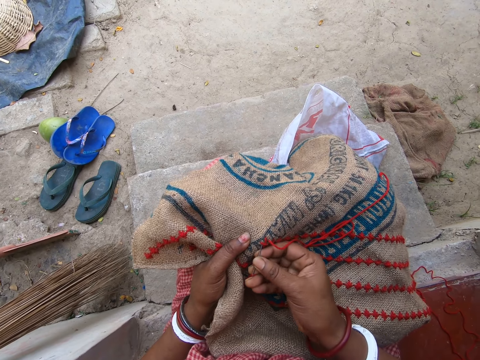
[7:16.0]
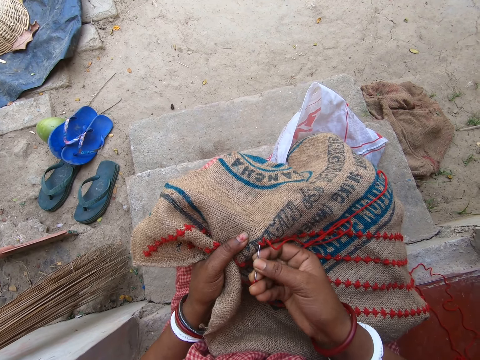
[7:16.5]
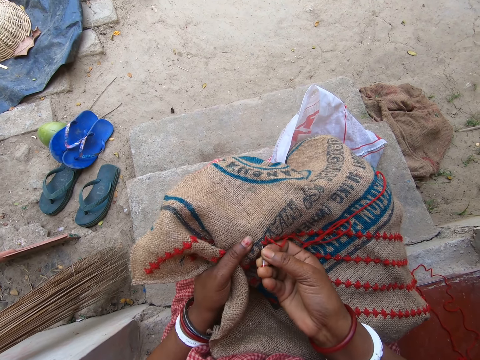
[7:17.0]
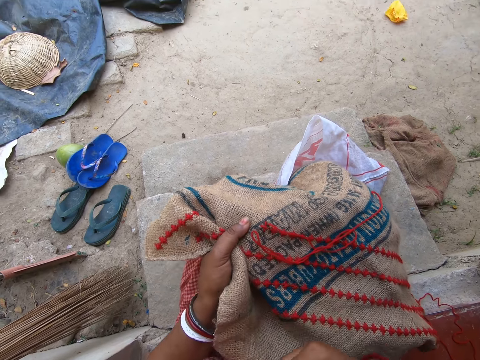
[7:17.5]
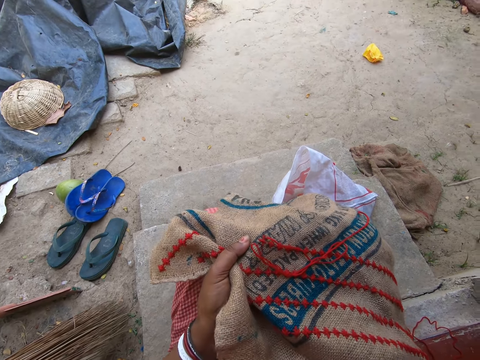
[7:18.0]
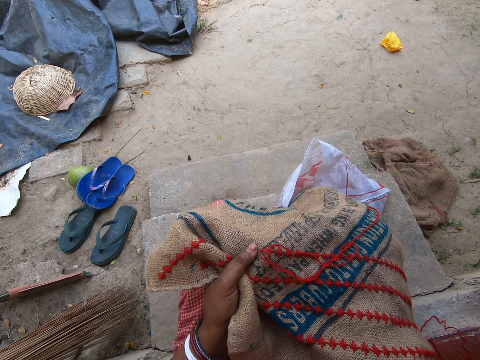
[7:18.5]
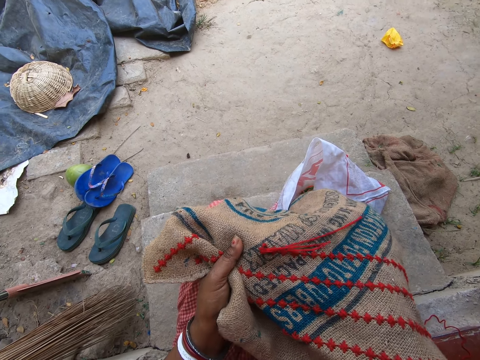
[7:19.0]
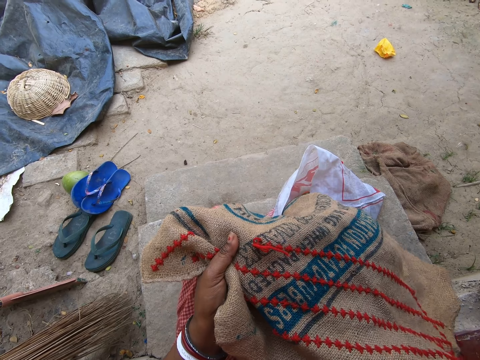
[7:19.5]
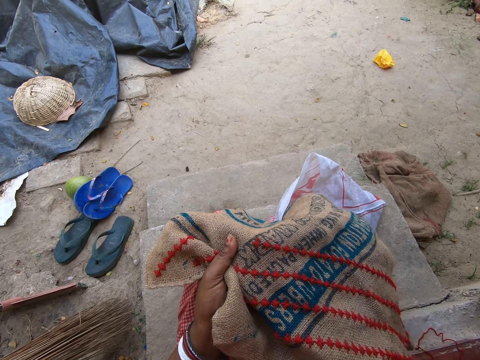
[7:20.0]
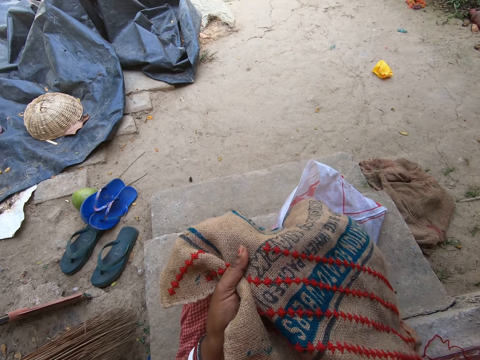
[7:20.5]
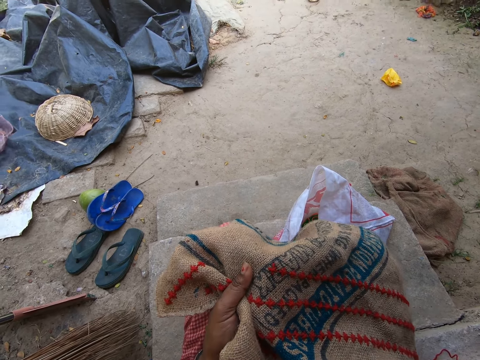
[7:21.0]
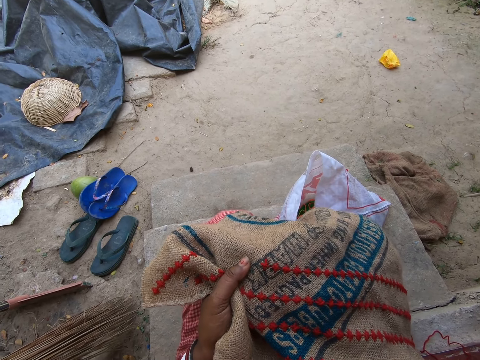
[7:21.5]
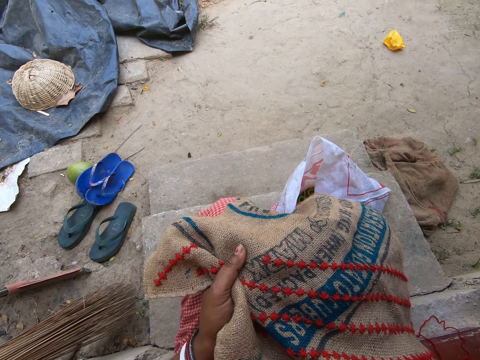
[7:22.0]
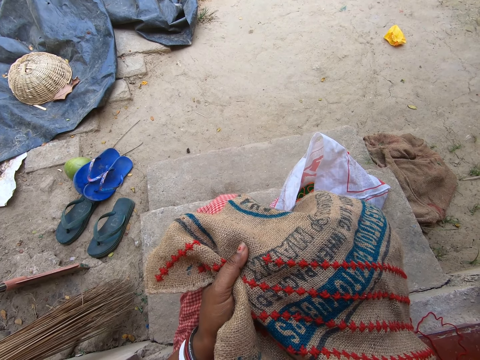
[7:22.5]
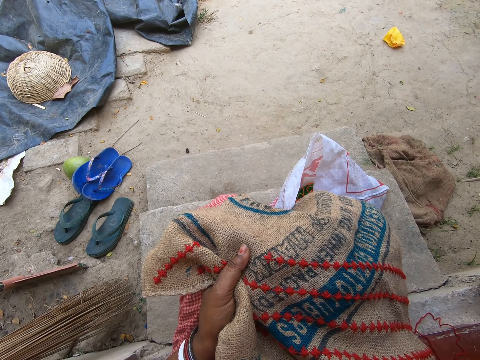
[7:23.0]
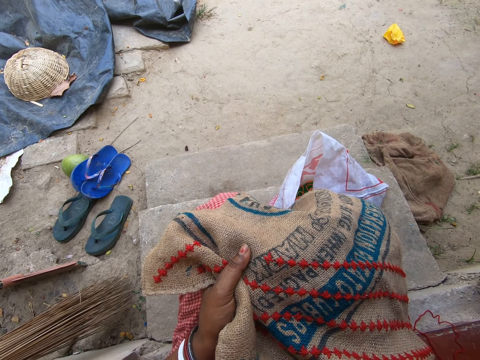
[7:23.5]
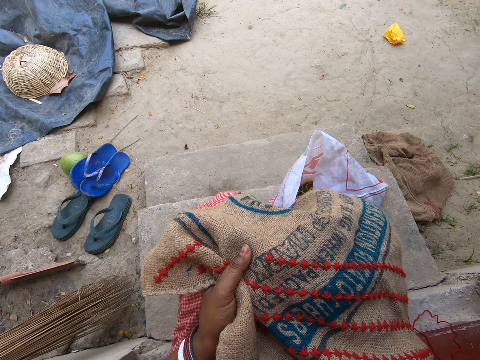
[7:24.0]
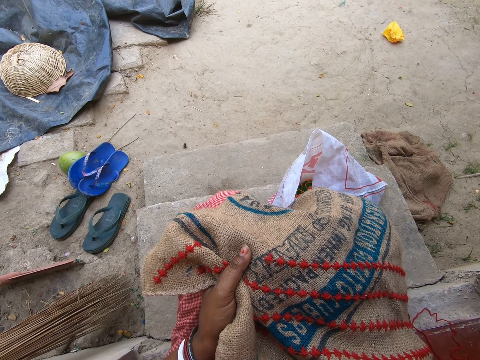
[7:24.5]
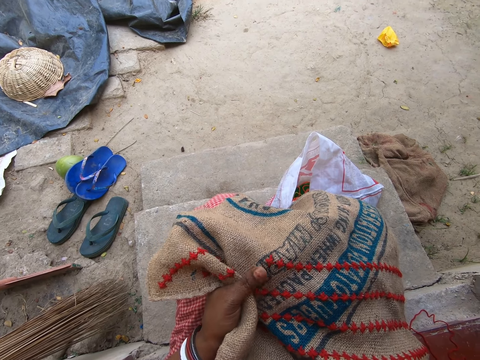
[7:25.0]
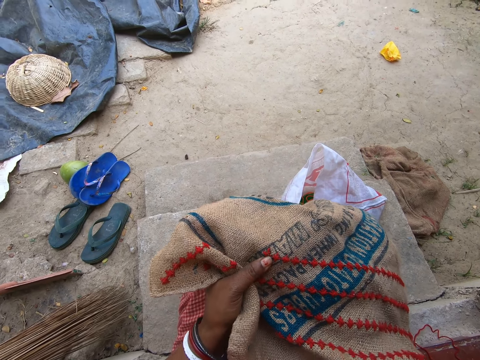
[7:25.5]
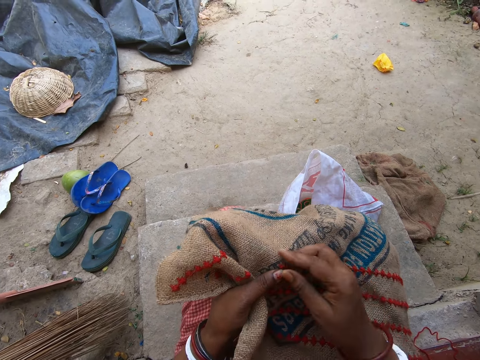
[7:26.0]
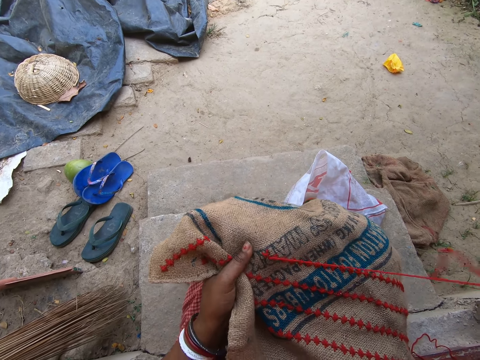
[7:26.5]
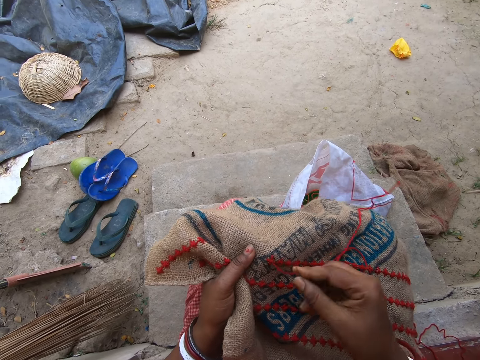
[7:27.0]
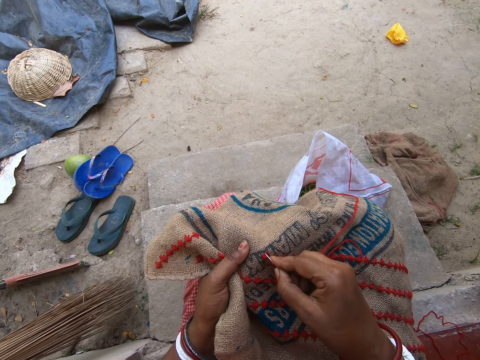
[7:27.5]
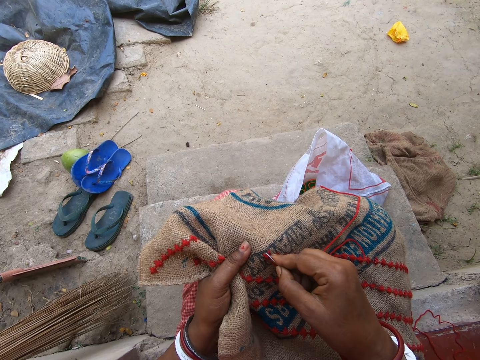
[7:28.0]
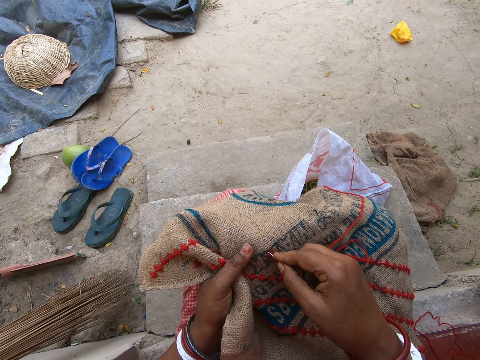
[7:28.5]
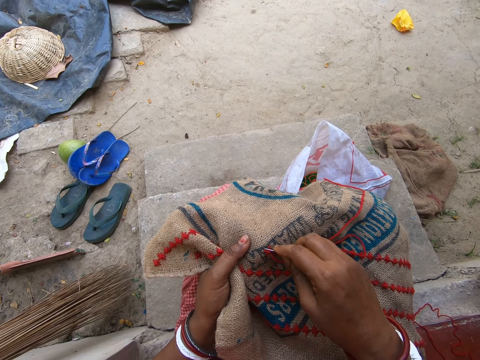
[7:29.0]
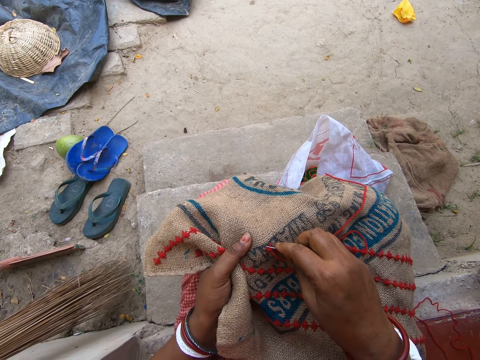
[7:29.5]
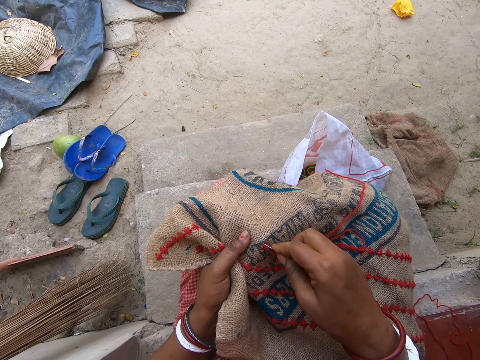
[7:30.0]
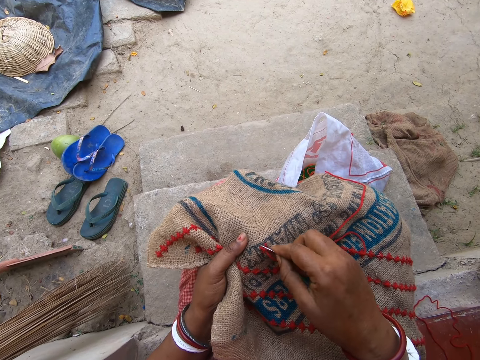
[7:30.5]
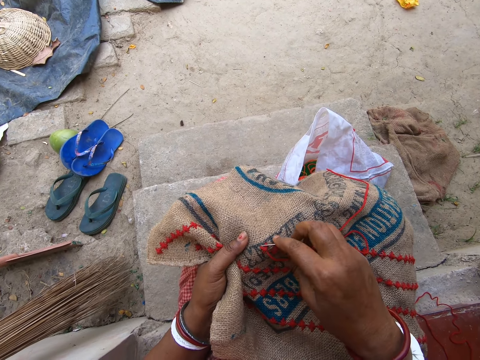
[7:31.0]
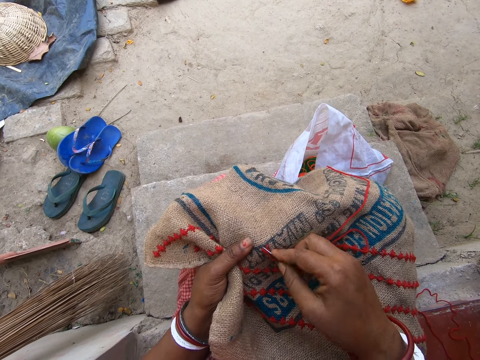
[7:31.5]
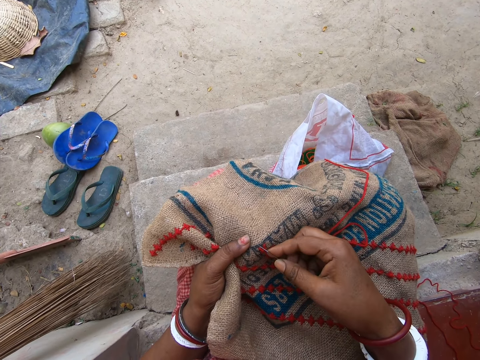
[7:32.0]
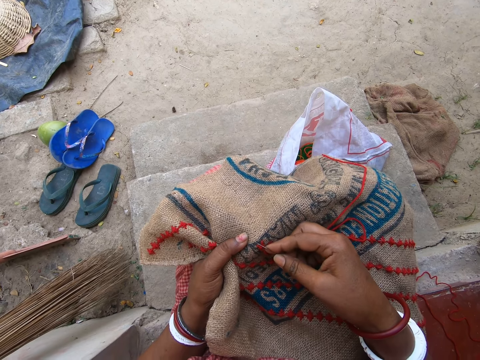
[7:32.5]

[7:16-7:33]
The camera wearer inserts a needle. They insert their hand under something. They pull the thread. They stretch something. They pull the thread. They insert the needle.

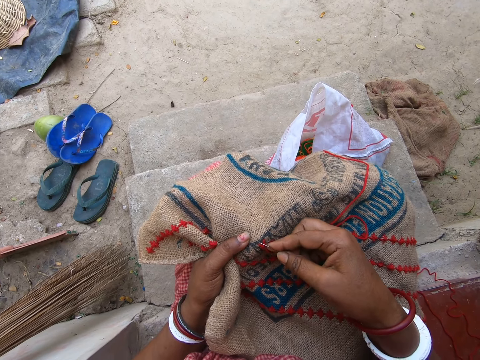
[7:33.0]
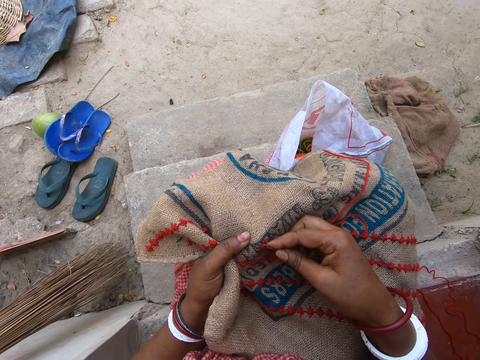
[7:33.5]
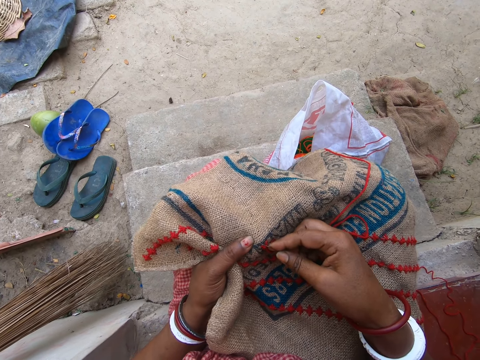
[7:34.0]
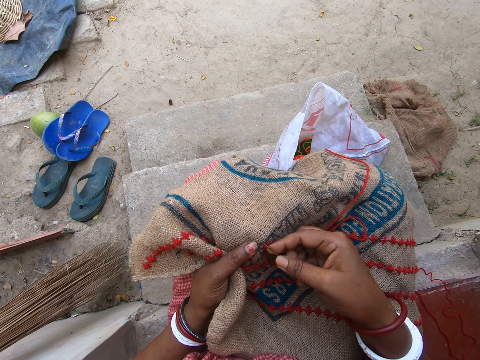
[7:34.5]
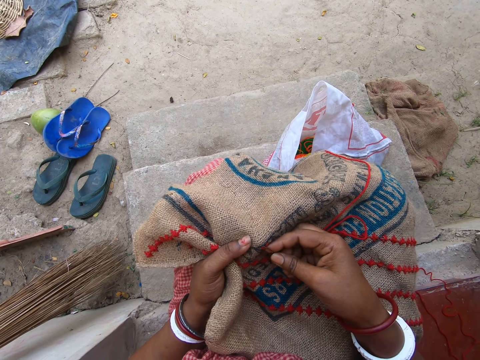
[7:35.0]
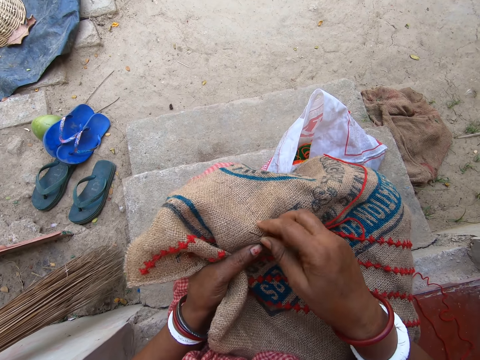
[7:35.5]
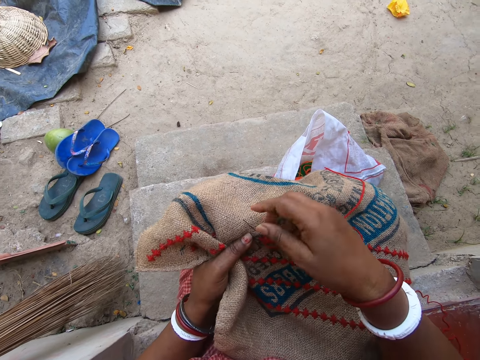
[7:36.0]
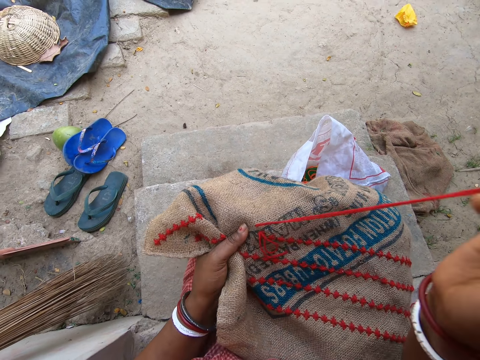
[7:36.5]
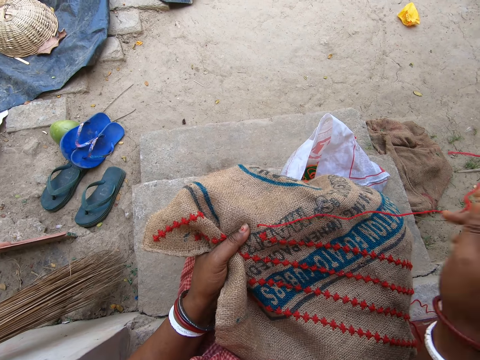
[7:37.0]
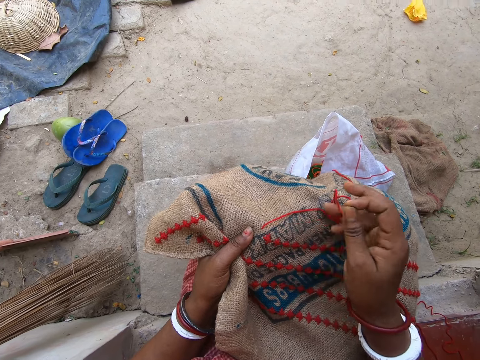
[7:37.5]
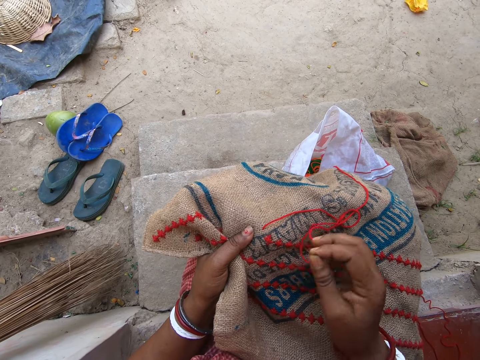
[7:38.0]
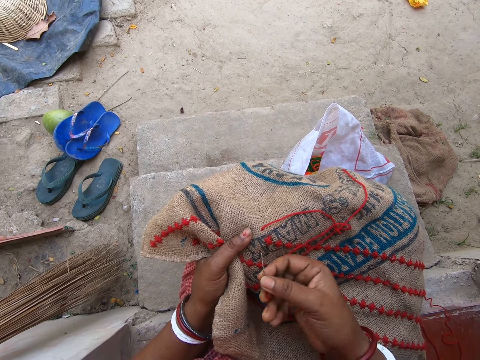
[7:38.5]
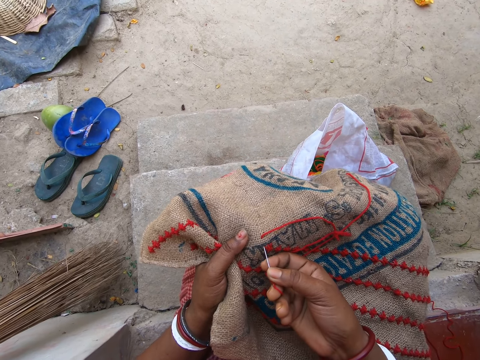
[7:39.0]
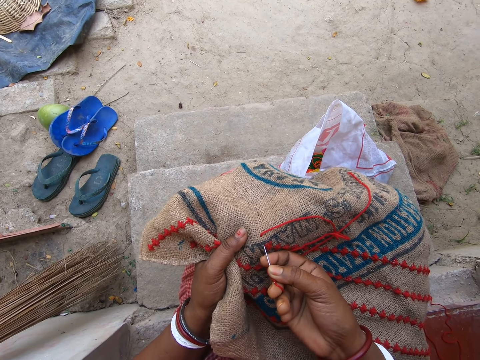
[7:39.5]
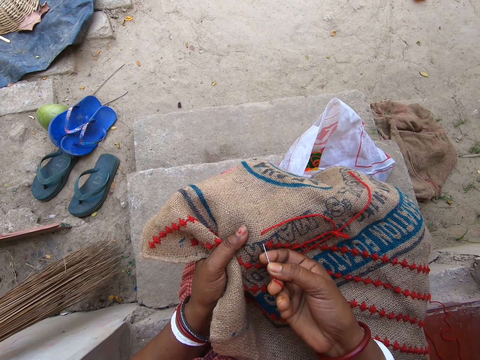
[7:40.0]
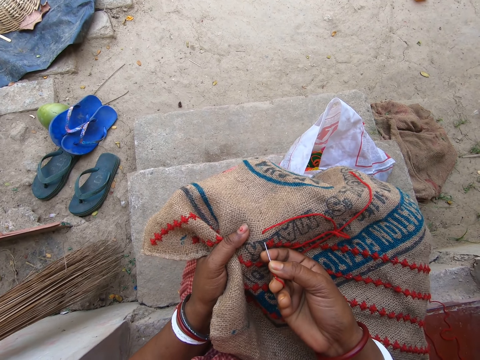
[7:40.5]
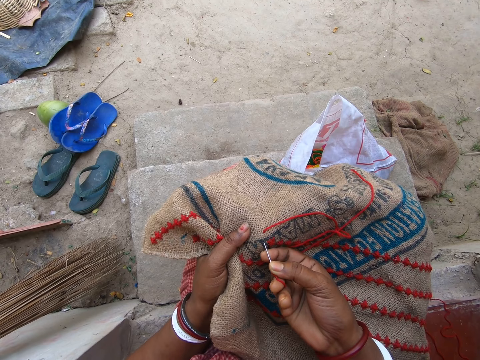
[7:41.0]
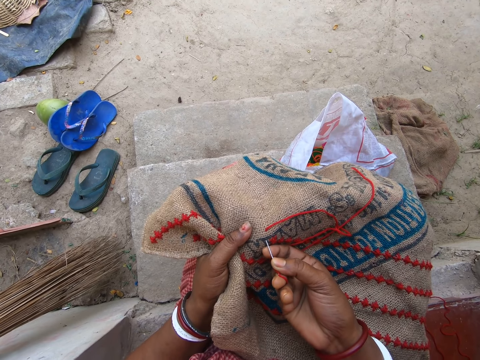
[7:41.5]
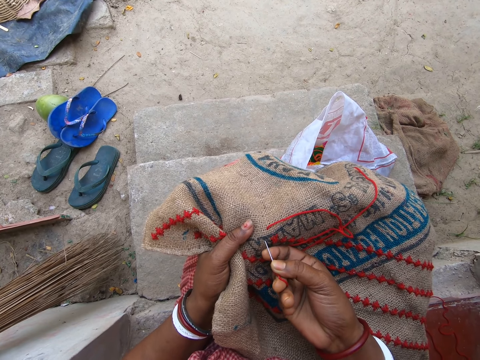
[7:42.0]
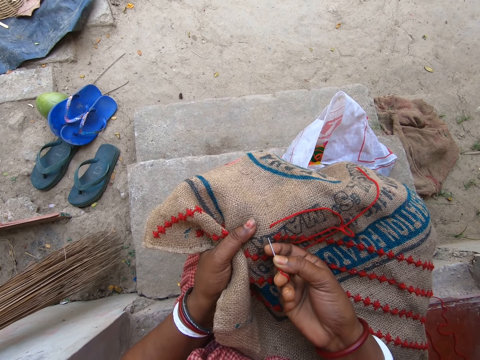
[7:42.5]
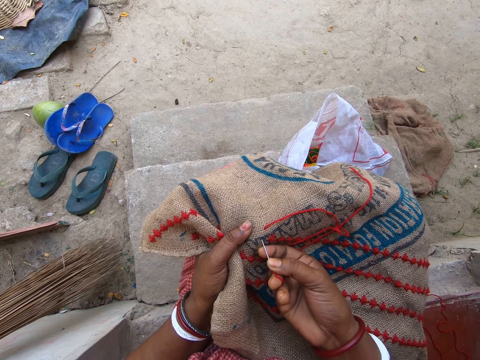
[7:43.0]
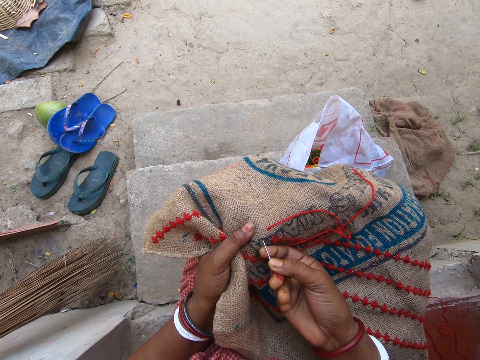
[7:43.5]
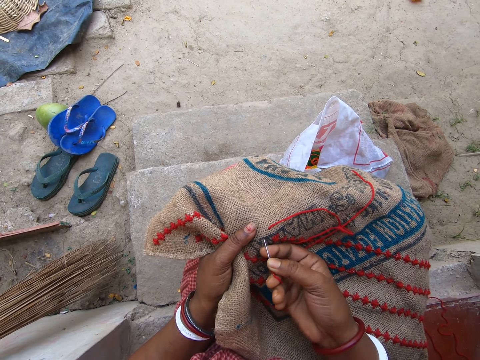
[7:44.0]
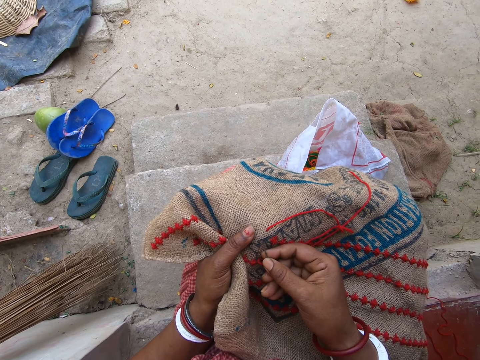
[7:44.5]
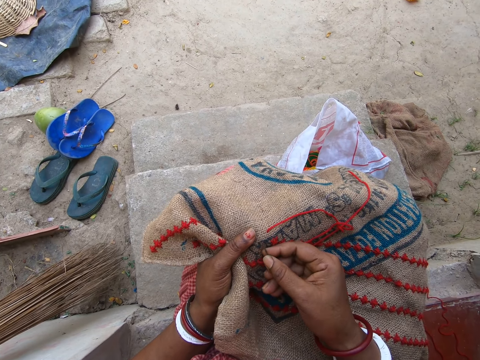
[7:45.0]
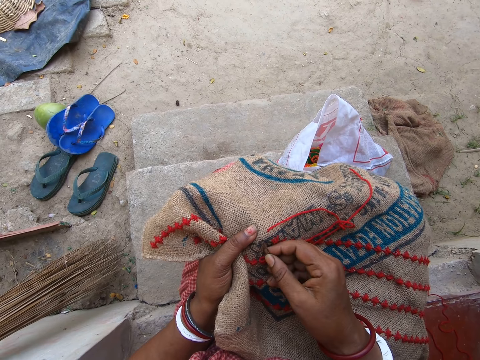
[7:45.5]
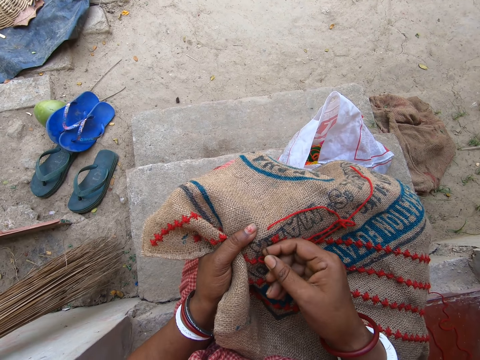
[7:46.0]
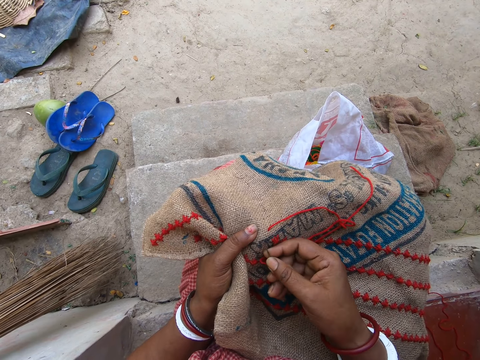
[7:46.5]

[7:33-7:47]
The camera wearer picks up a needle. They pull the thread. They wipe something. They insert the needle.
